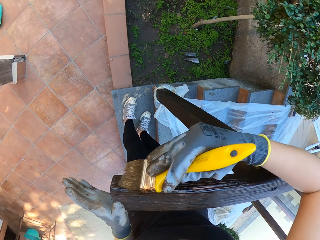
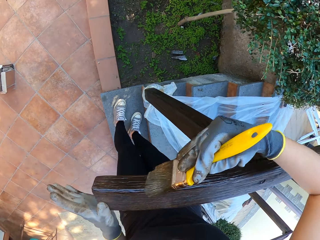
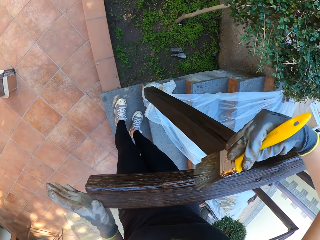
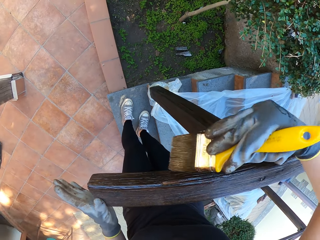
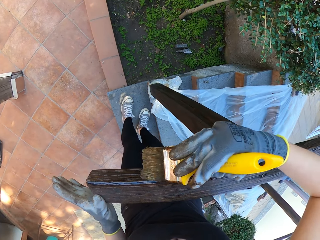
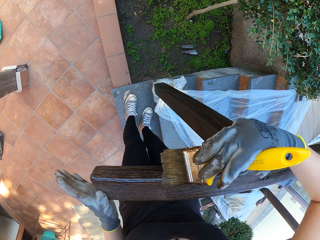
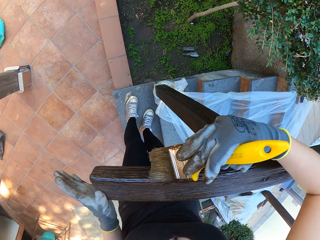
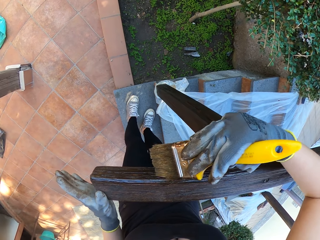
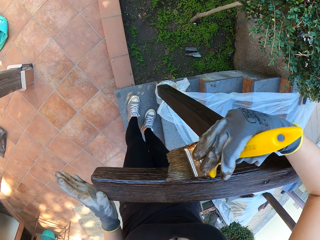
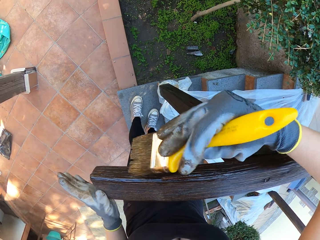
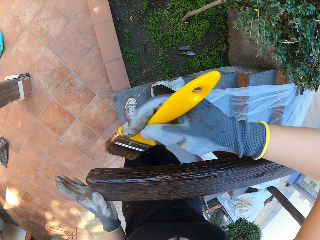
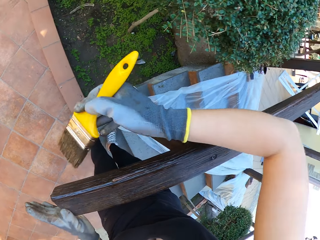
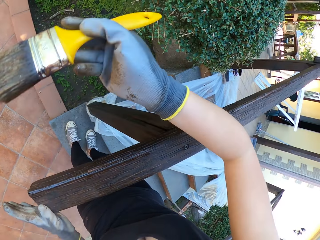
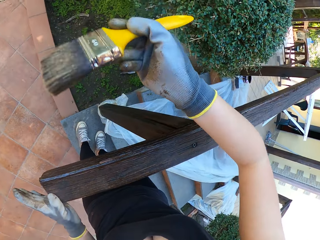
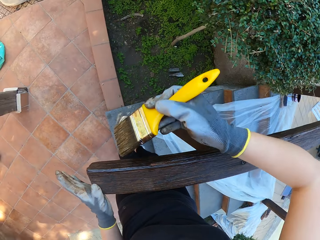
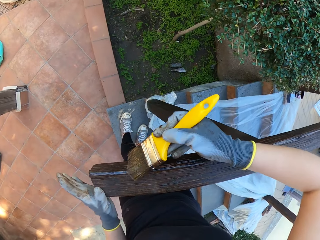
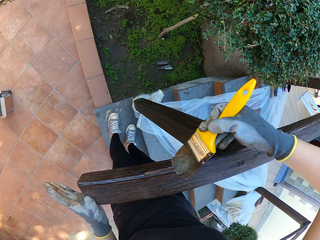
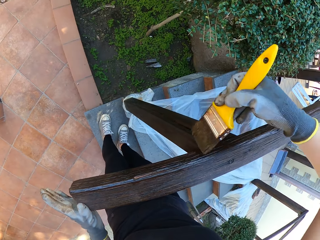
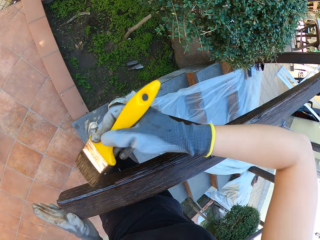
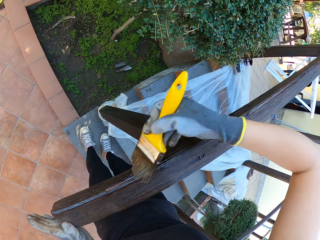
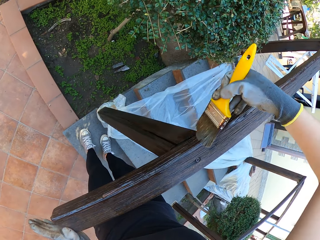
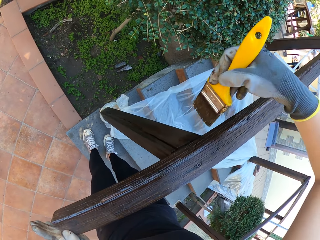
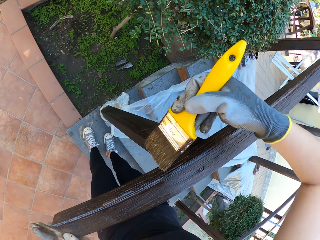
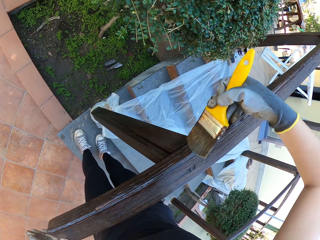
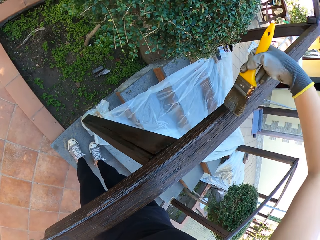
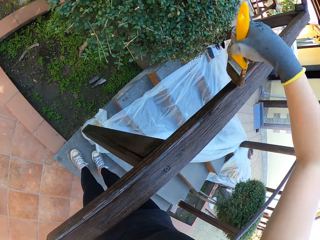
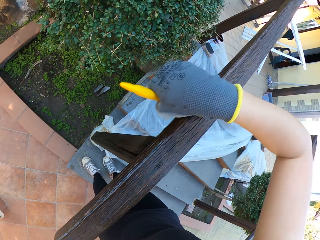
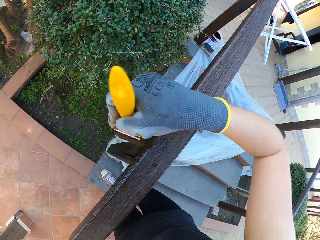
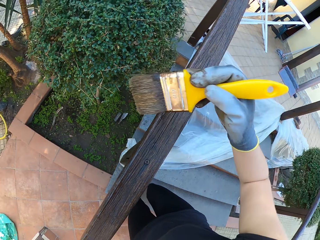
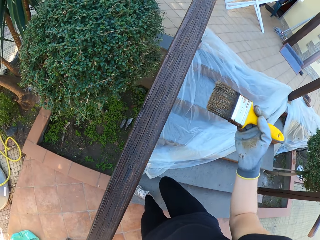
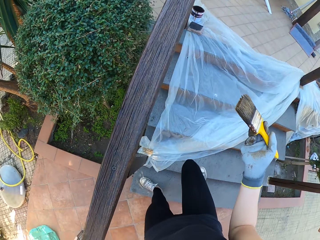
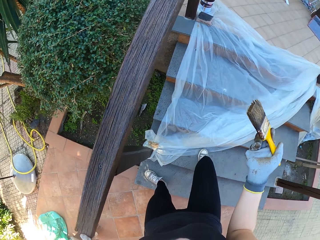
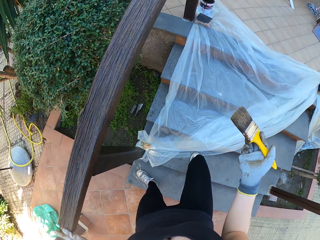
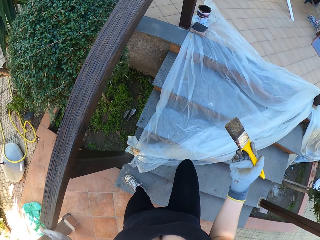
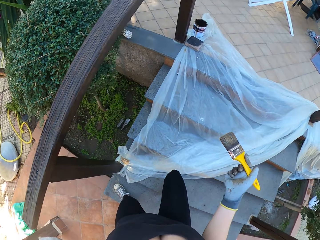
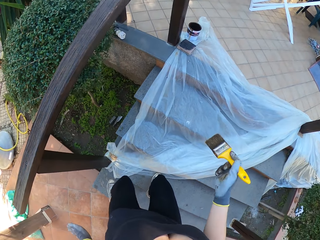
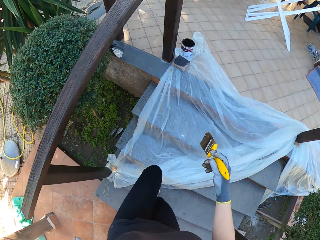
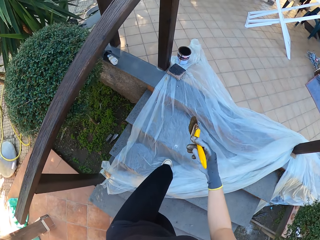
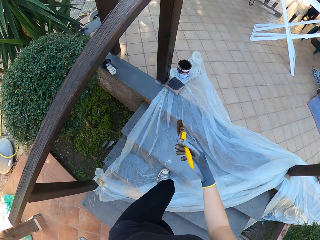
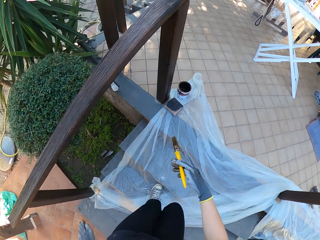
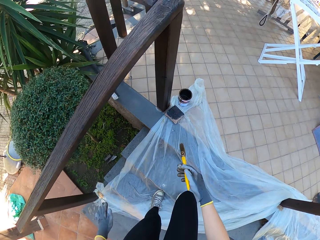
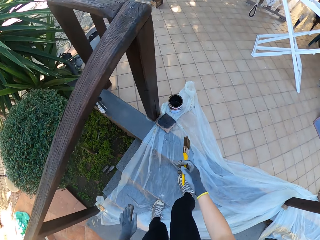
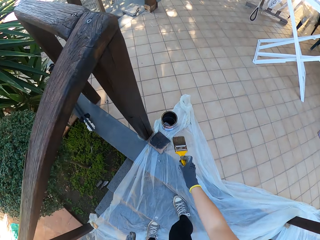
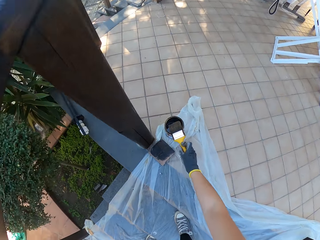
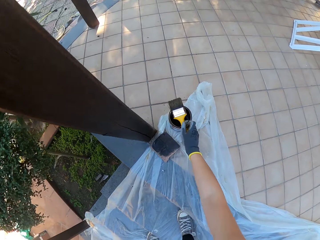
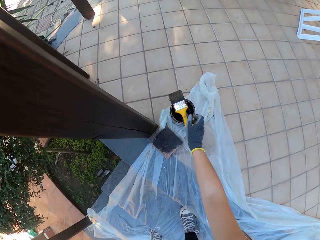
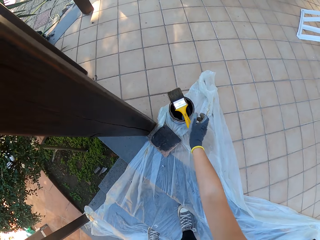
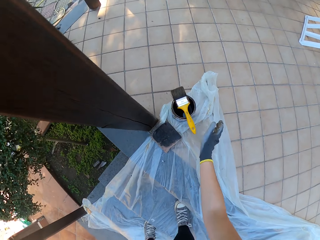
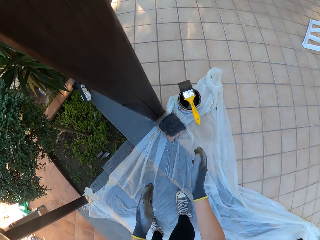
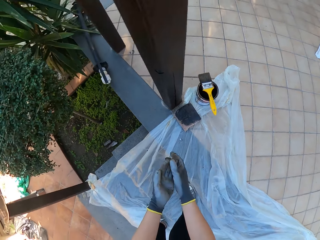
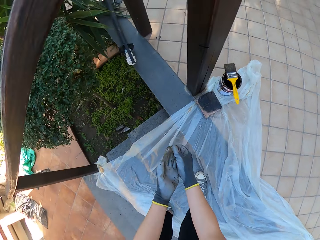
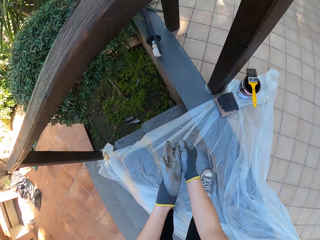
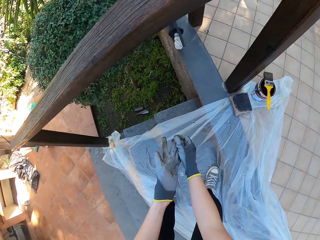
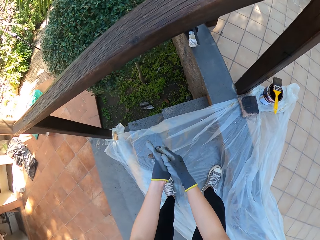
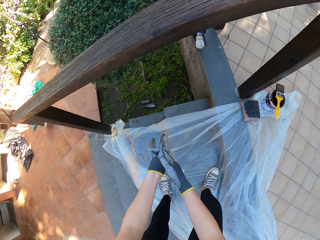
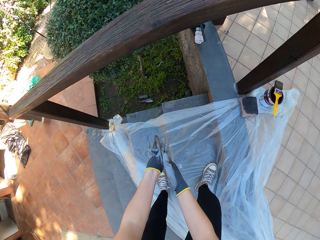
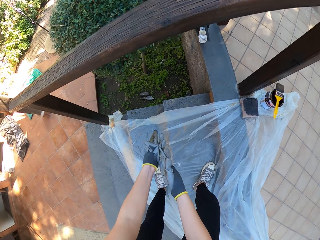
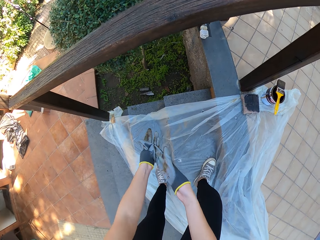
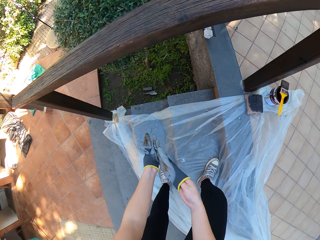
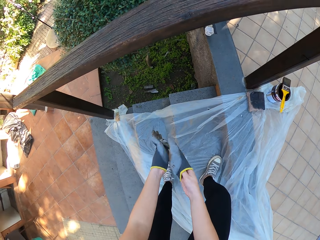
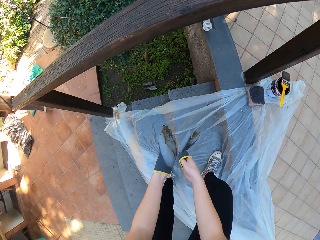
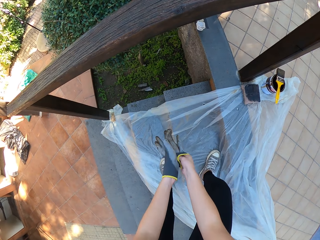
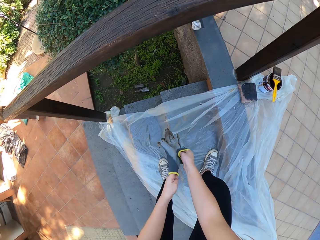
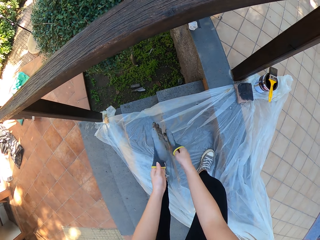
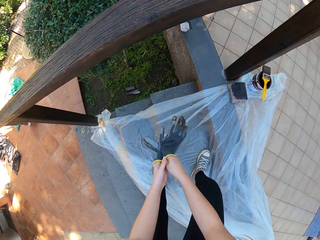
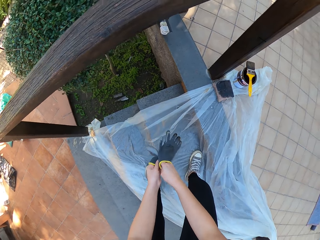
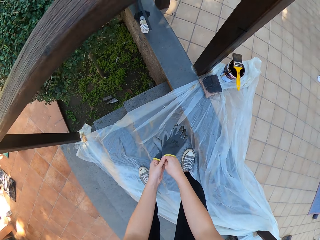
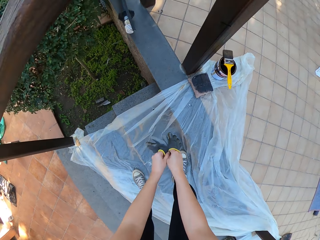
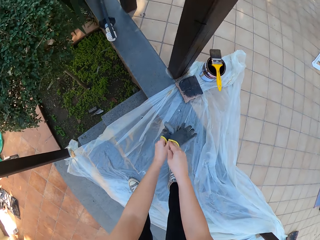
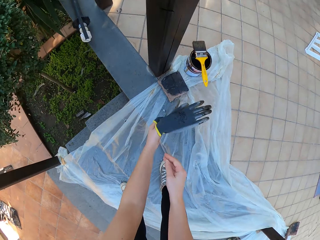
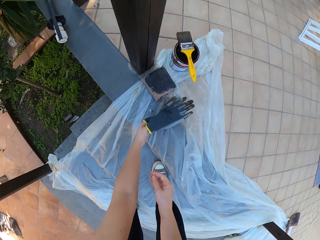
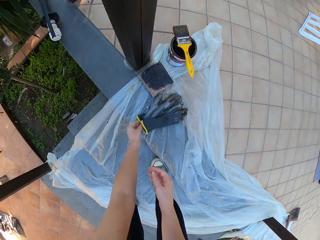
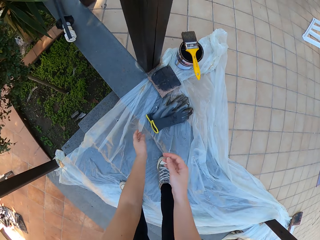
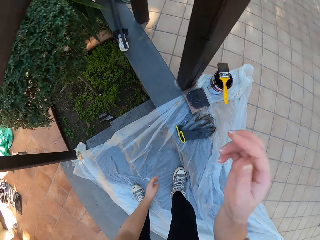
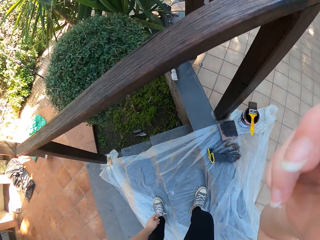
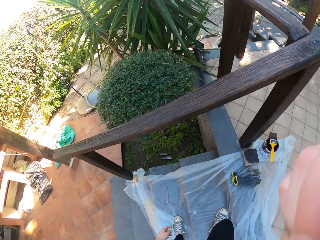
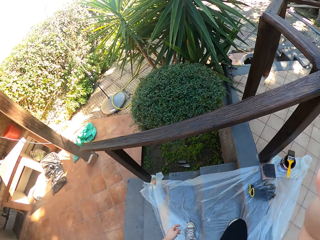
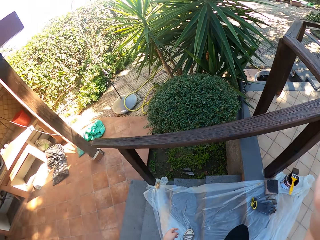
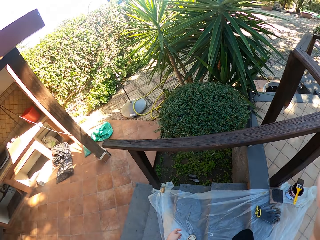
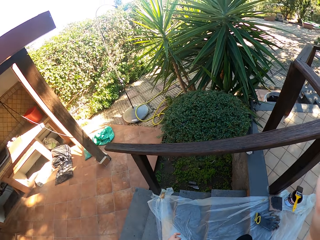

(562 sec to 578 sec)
The camera wearer puts the paint brush on top of the paint tin. They remove the gloves and put the gloves on the steps.
